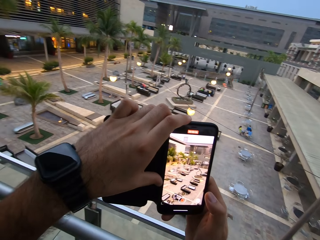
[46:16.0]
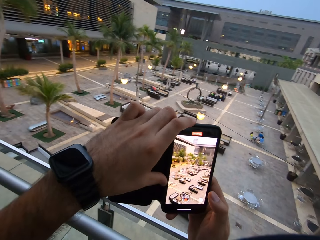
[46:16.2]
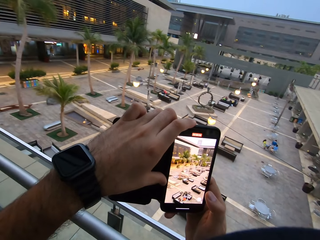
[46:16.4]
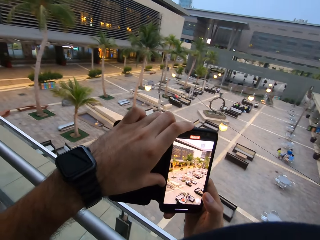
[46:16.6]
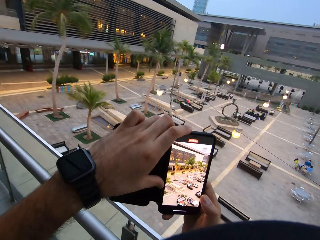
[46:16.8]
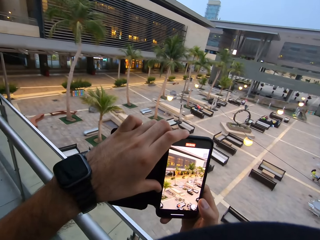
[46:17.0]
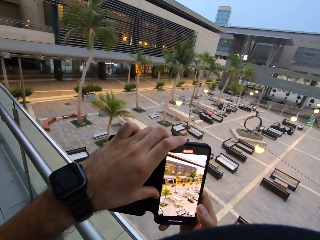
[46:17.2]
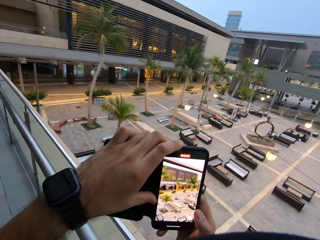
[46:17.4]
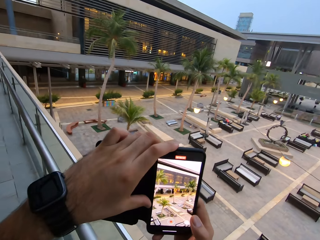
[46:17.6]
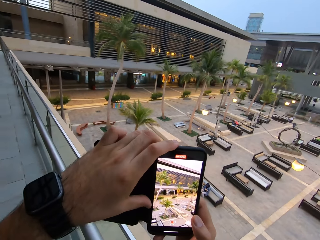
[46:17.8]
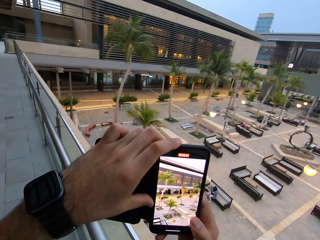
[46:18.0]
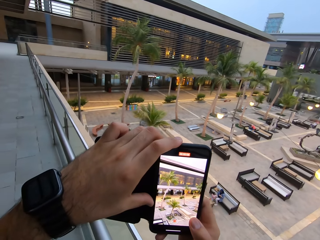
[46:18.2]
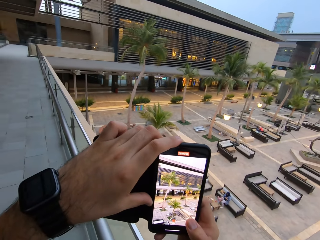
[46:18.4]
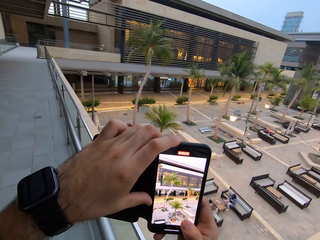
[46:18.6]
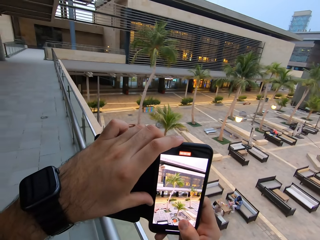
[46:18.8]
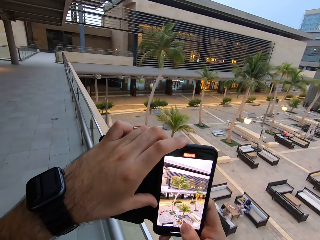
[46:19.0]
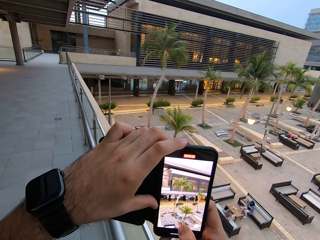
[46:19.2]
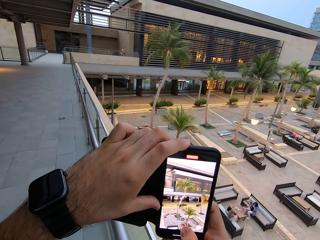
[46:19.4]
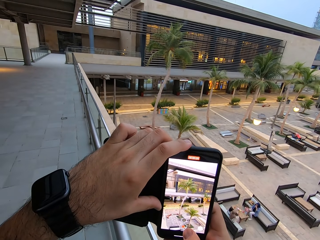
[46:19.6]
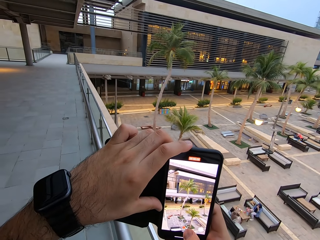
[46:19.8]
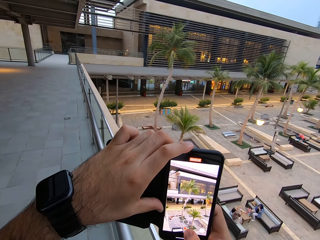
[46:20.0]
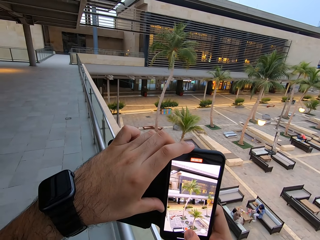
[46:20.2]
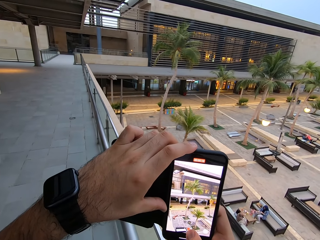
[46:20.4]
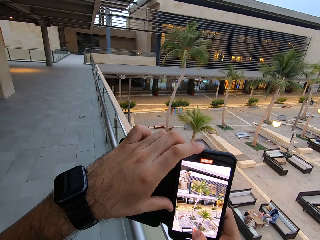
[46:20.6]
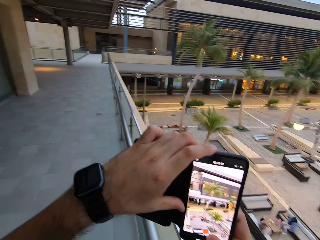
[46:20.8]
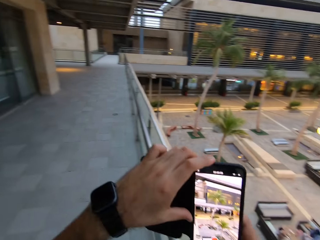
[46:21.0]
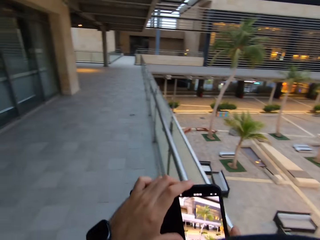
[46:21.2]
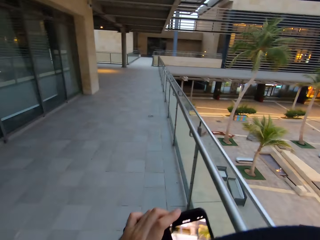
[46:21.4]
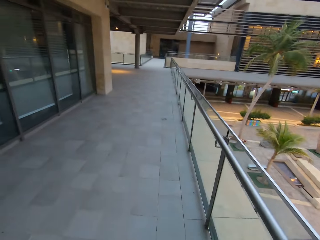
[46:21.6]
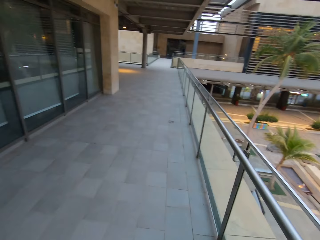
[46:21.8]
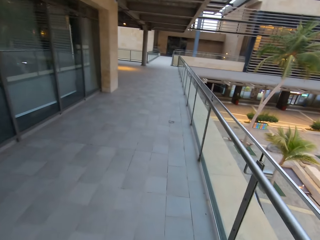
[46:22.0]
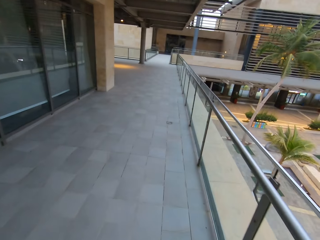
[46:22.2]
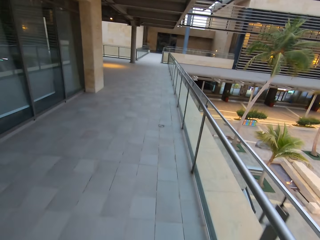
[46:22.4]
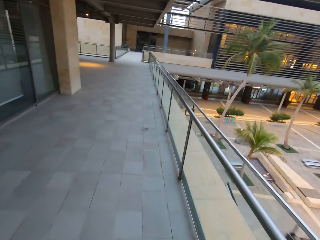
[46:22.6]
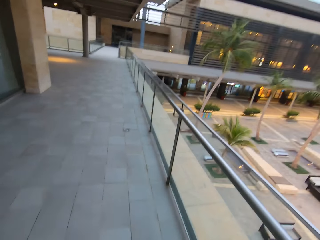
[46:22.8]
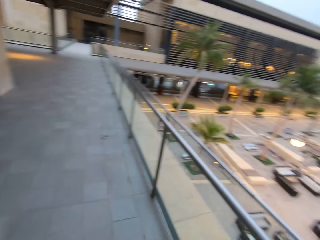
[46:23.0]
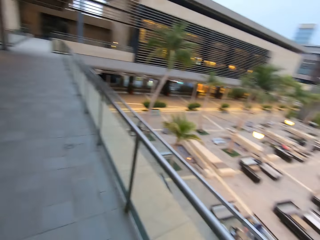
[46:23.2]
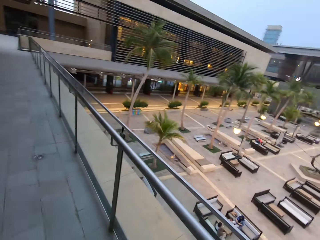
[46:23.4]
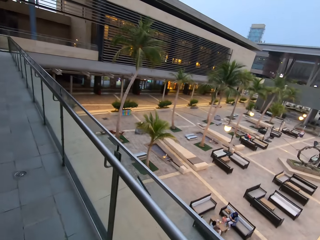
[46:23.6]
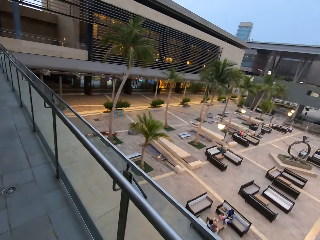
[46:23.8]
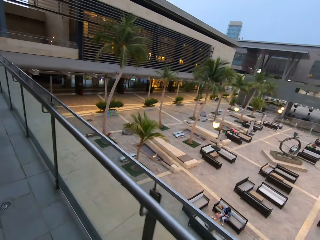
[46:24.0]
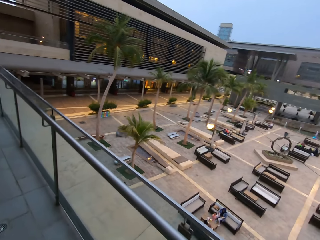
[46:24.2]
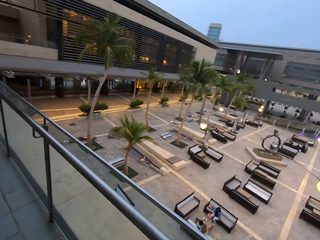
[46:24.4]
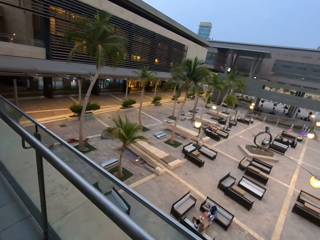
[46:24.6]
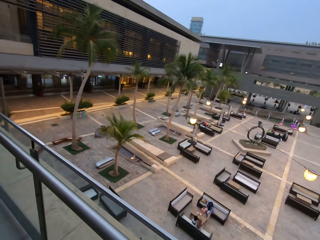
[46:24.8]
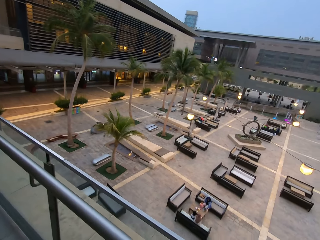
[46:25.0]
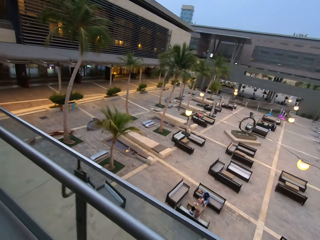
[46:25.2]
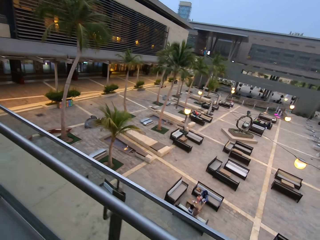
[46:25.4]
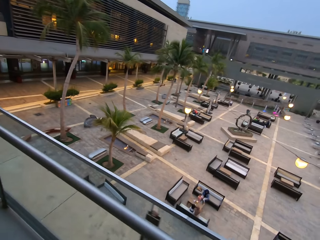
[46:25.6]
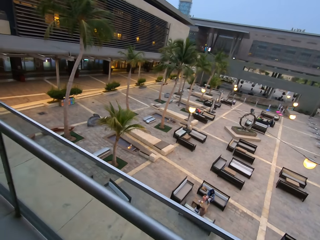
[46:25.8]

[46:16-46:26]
The camera wearer turns left. They stop recording. They walk around the house. They turn right to look at the restaurant view from the top.

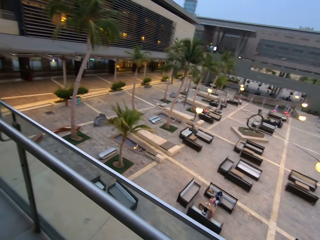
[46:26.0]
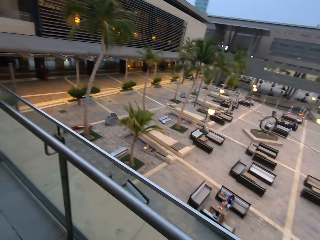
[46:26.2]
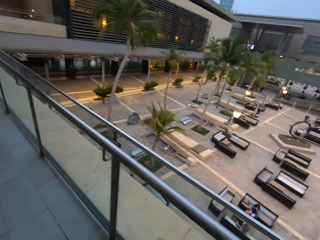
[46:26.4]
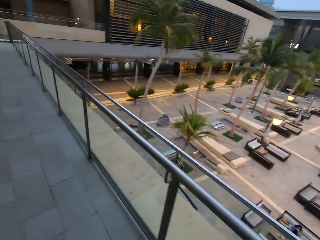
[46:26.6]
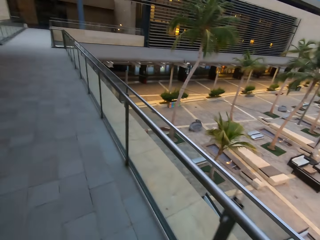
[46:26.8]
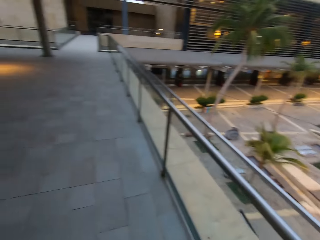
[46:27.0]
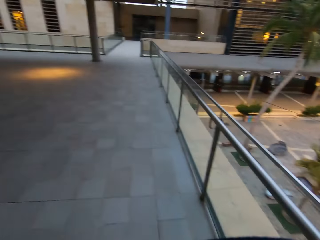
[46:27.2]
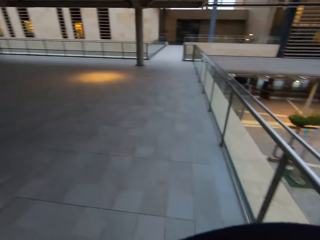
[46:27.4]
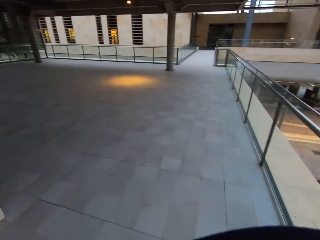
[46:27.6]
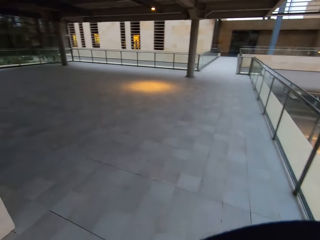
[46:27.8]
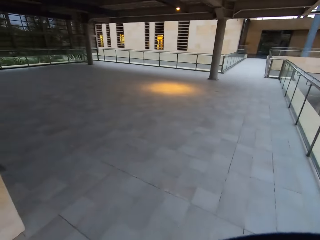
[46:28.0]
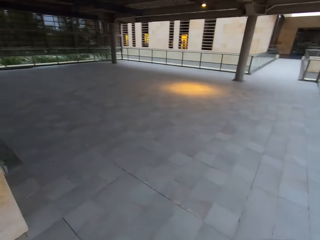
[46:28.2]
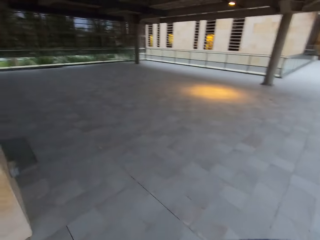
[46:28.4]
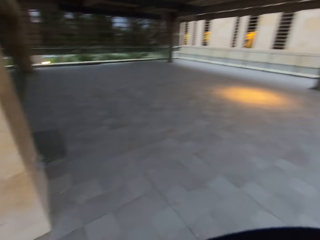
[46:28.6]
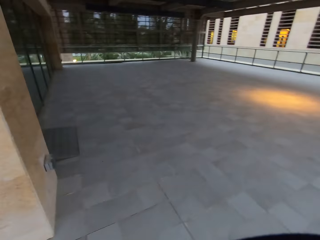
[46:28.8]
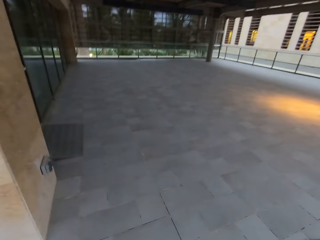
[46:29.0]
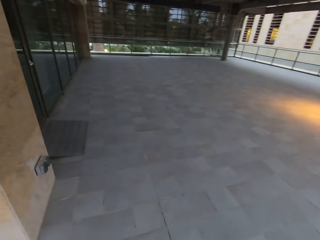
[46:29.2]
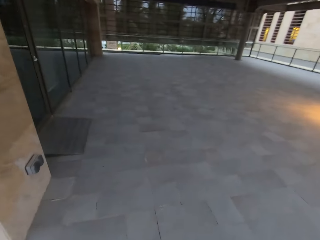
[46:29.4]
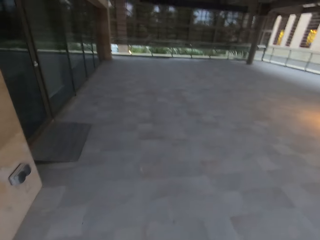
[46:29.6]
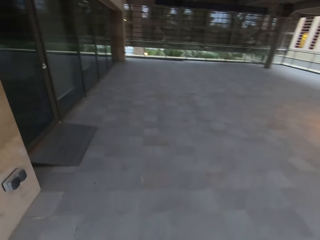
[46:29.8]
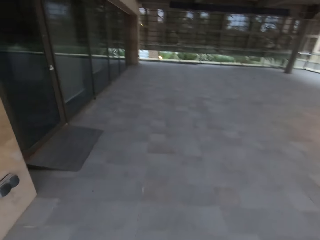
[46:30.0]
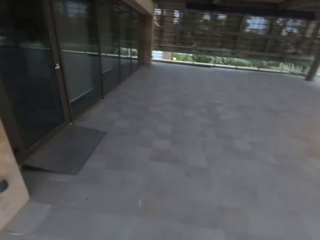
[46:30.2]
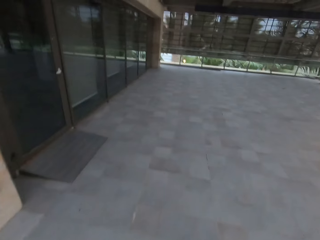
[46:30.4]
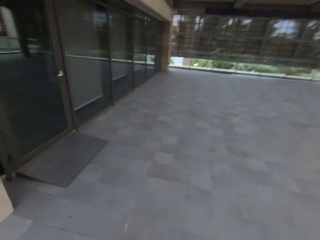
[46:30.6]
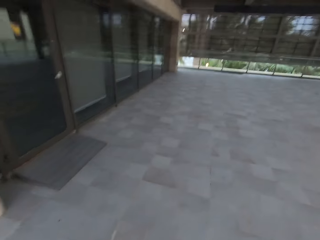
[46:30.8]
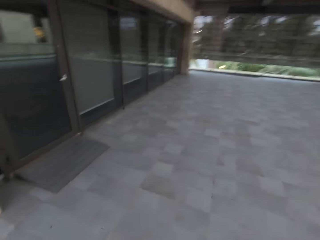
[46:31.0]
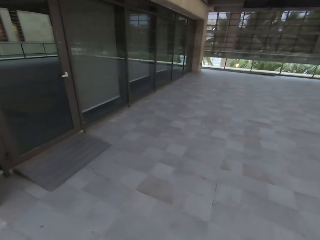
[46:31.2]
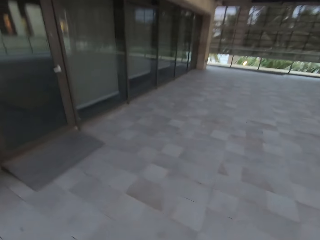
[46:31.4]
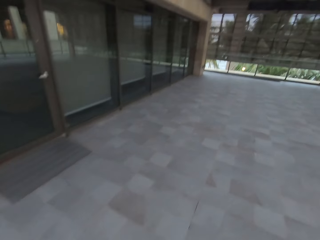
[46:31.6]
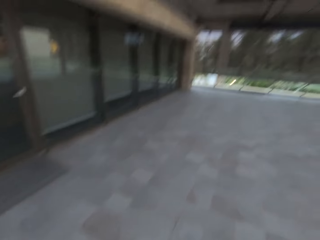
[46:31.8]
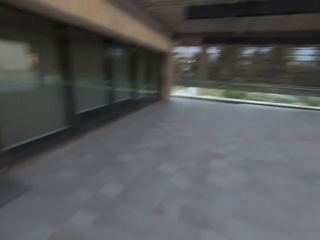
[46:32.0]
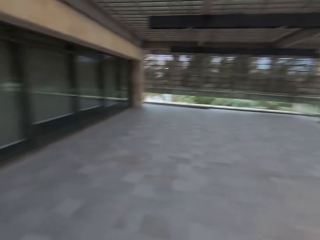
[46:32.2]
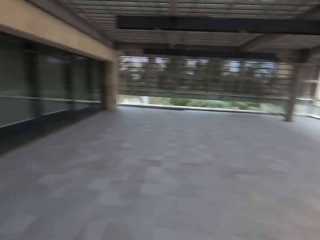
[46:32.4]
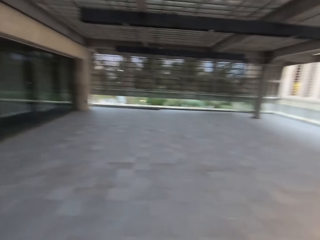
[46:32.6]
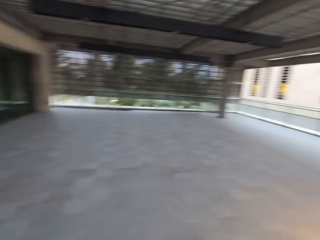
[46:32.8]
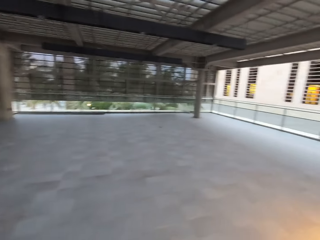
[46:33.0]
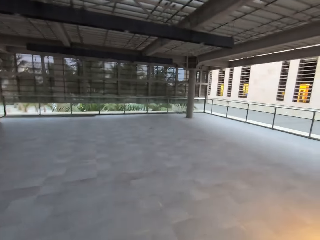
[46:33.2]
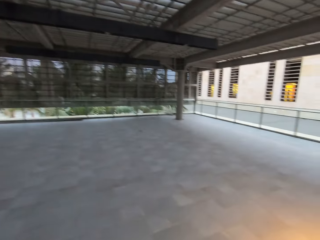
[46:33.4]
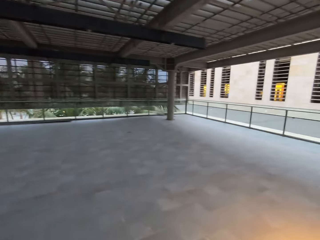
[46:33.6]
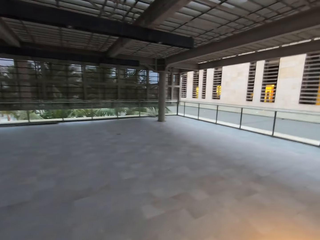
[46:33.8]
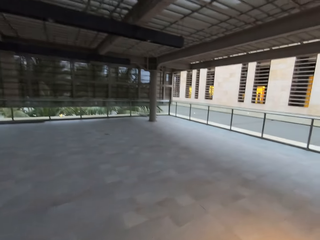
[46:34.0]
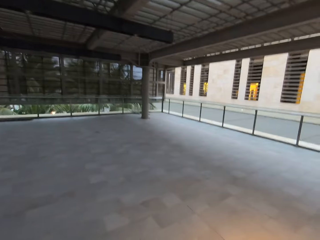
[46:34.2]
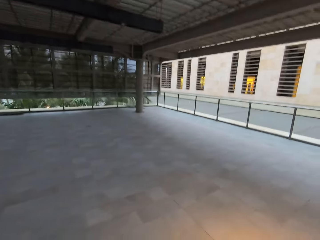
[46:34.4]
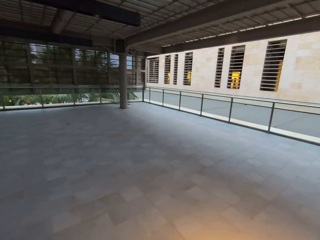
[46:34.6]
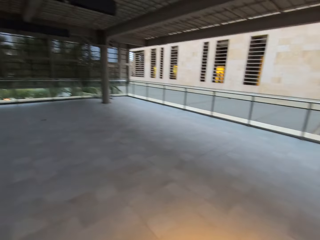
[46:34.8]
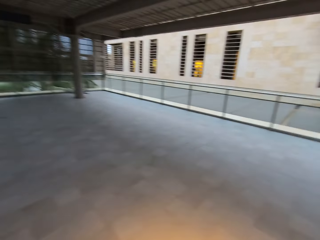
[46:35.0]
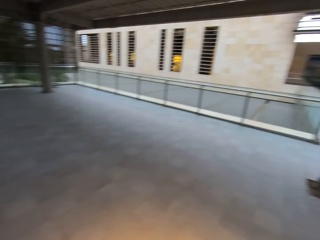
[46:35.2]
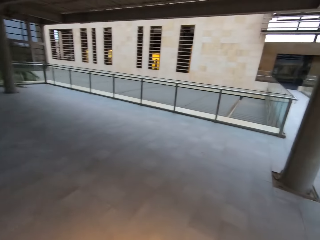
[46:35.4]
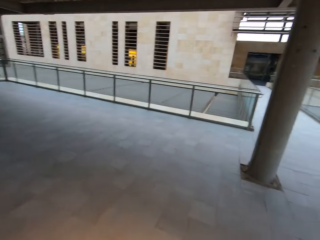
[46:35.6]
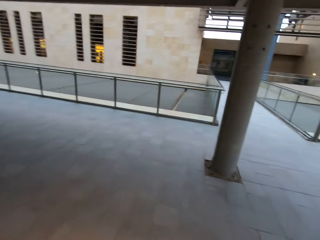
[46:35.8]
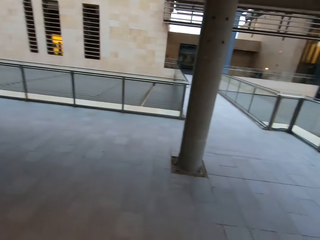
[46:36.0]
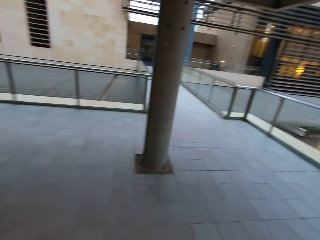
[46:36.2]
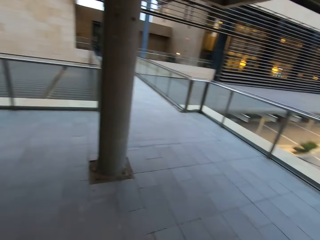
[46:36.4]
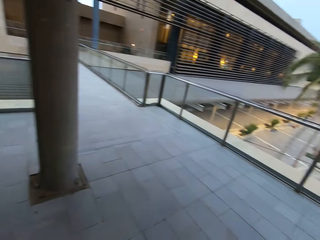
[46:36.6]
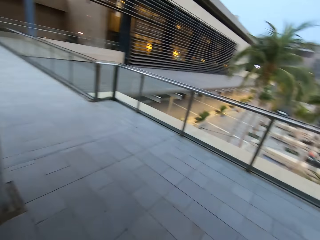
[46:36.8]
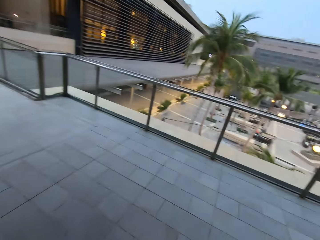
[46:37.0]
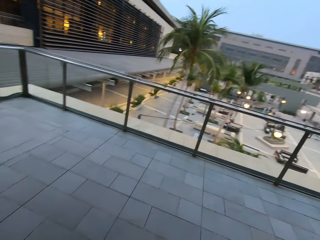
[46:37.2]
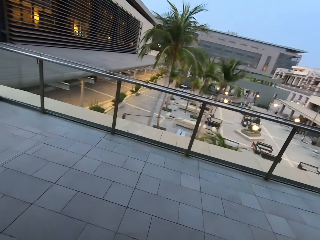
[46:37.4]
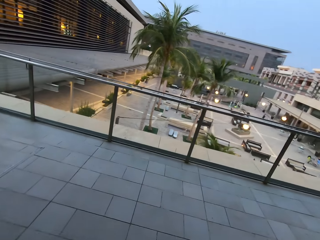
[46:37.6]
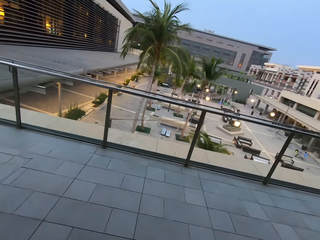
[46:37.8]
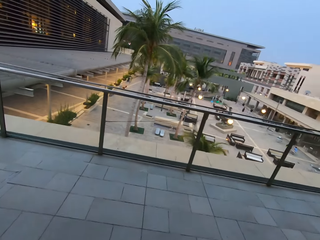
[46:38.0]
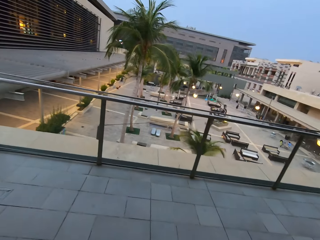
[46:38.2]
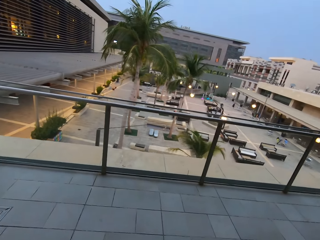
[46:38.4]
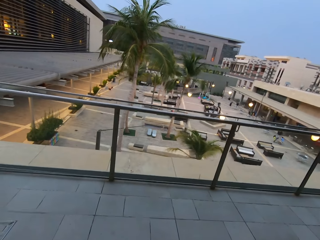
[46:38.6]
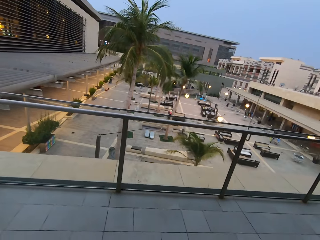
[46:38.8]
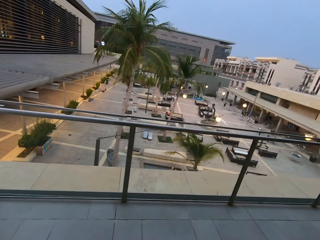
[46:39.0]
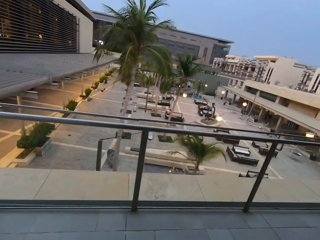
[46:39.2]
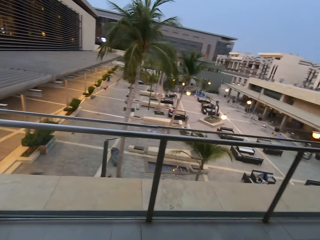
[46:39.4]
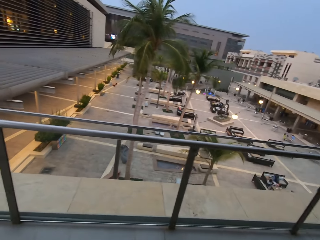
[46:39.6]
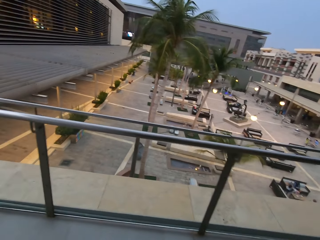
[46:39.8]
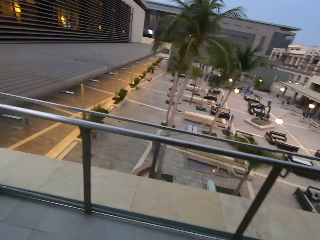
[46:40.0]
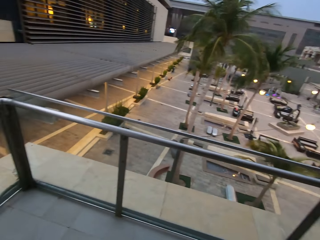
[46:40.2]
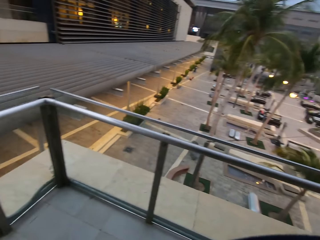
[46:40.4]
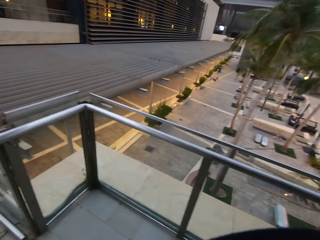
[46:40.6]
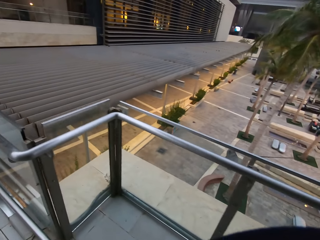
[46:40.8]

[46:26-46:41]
The camera wearer turns left and continues walking. They turn to look left. They walk towards the left. They turn right and continue walking. They look around the house.
